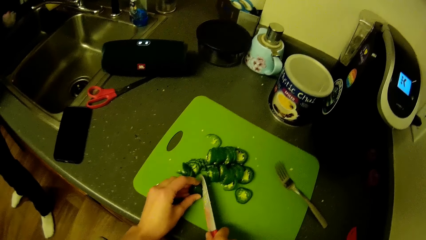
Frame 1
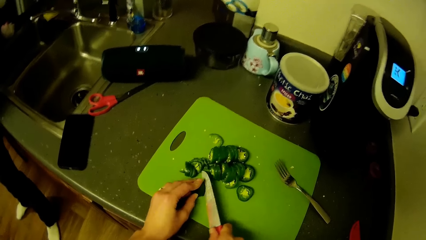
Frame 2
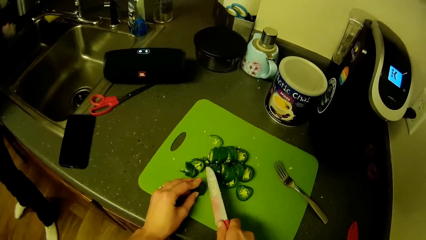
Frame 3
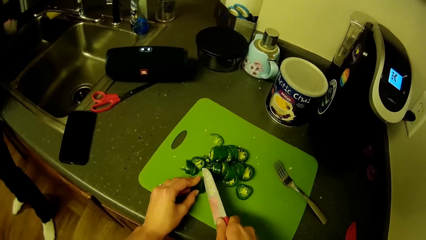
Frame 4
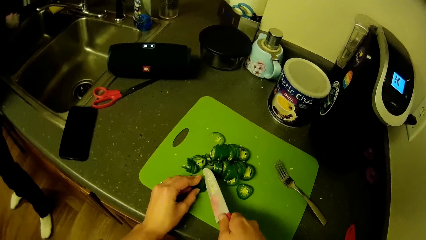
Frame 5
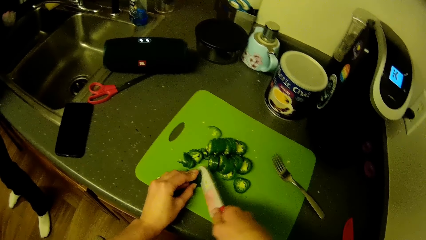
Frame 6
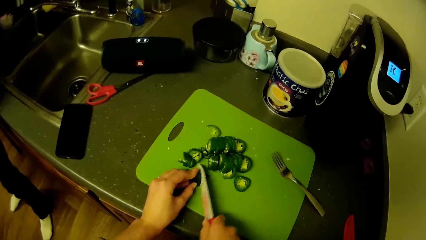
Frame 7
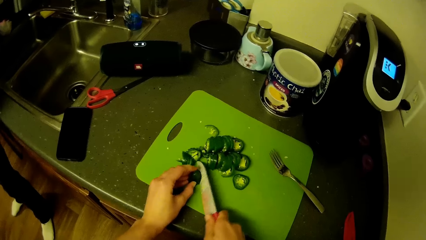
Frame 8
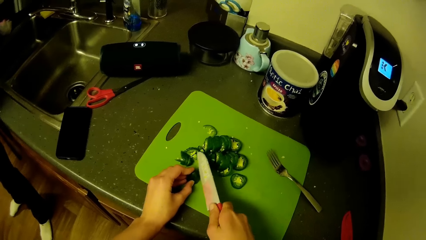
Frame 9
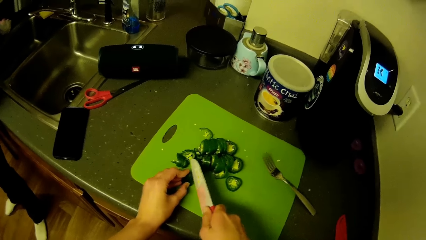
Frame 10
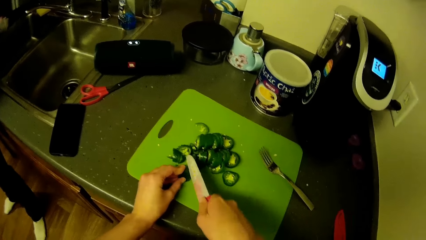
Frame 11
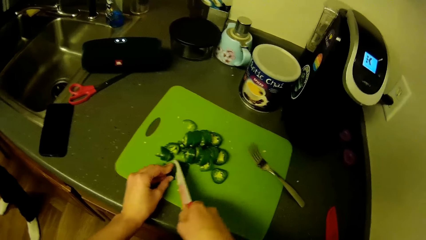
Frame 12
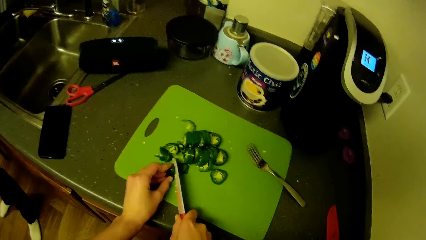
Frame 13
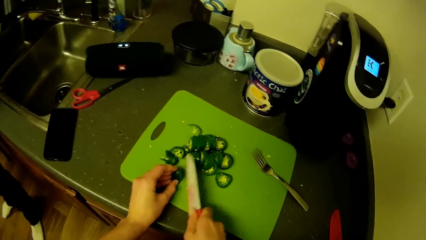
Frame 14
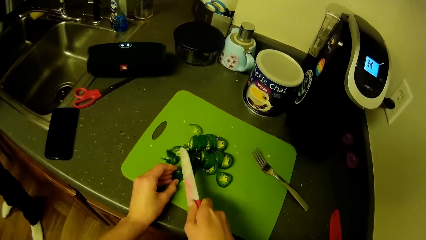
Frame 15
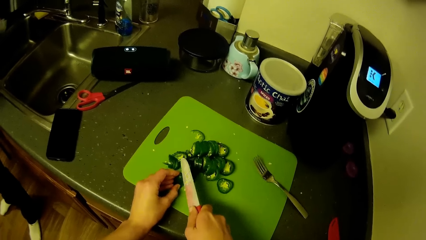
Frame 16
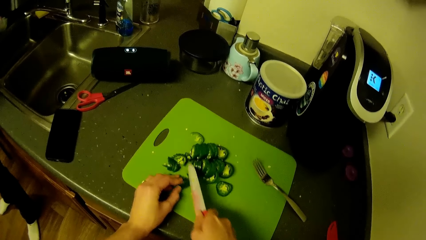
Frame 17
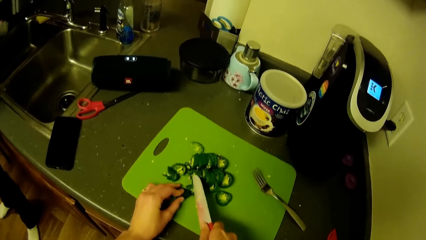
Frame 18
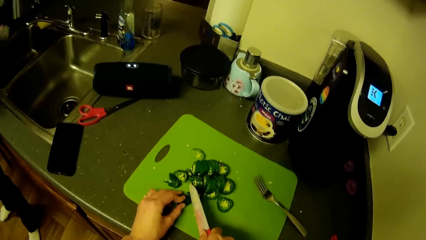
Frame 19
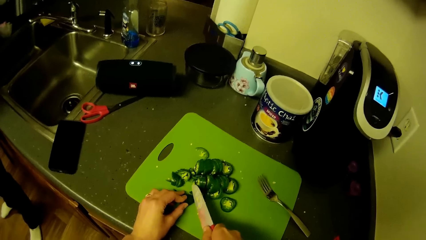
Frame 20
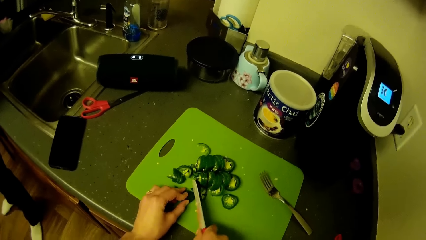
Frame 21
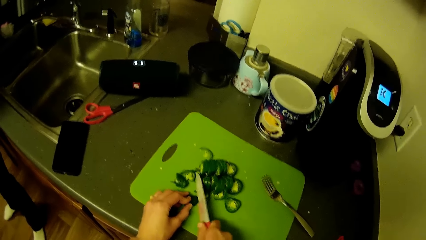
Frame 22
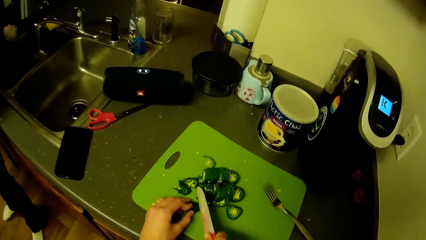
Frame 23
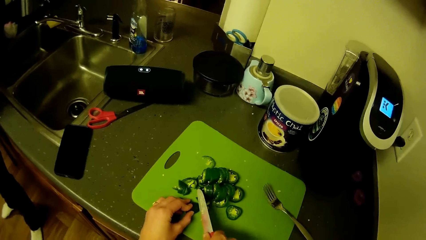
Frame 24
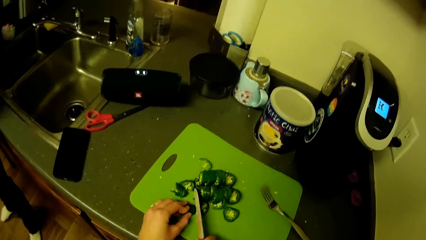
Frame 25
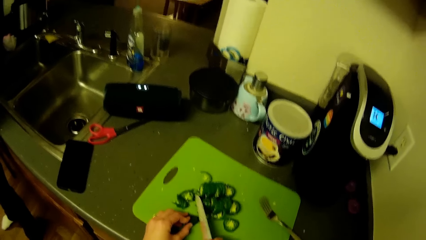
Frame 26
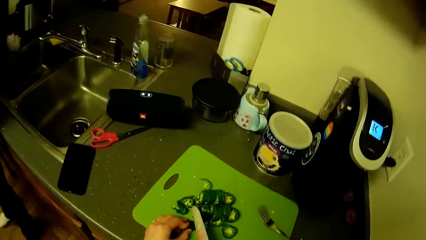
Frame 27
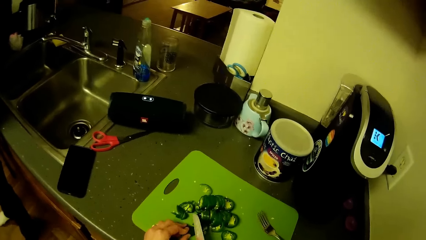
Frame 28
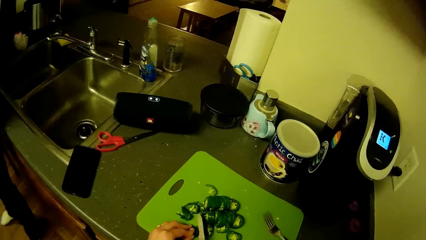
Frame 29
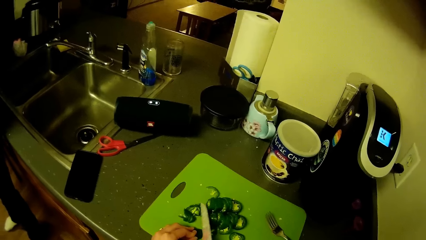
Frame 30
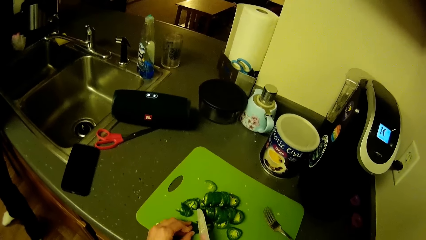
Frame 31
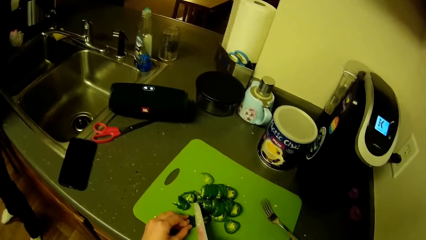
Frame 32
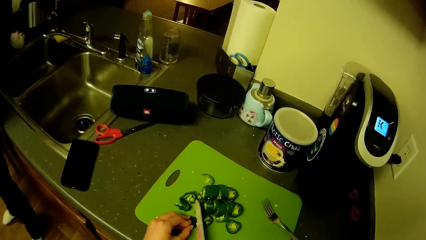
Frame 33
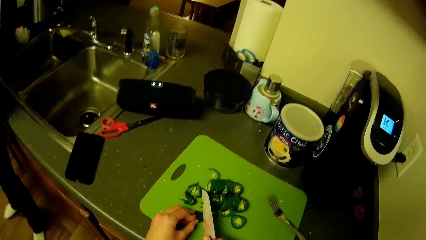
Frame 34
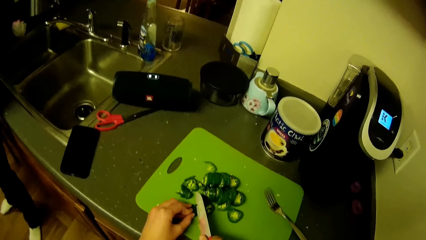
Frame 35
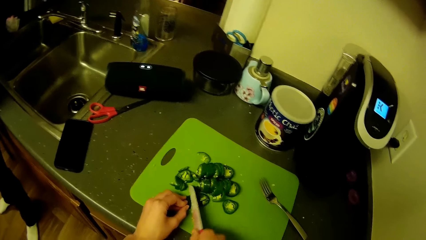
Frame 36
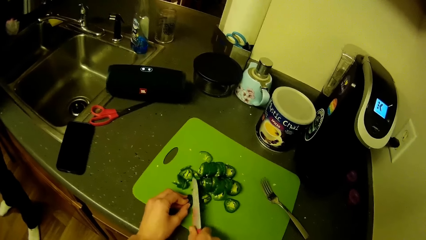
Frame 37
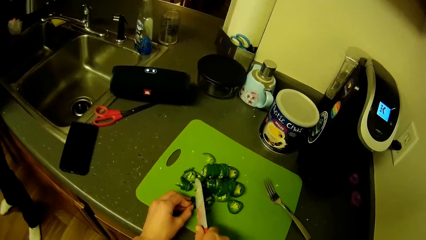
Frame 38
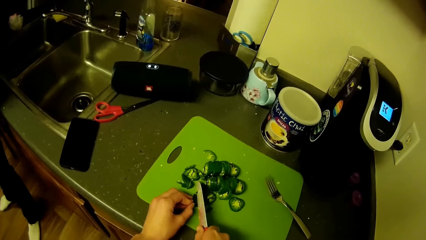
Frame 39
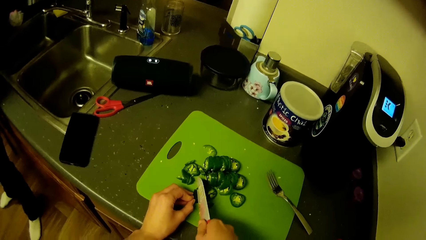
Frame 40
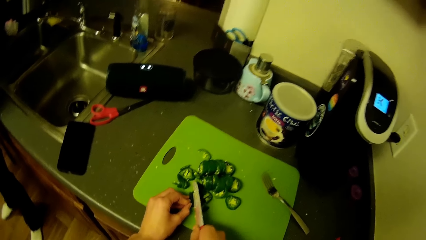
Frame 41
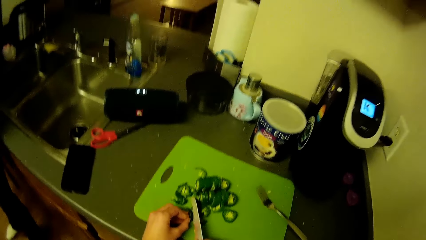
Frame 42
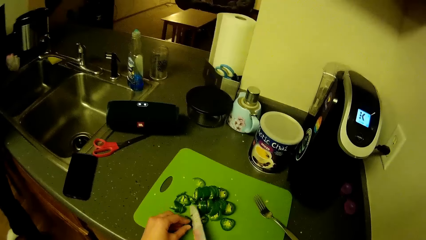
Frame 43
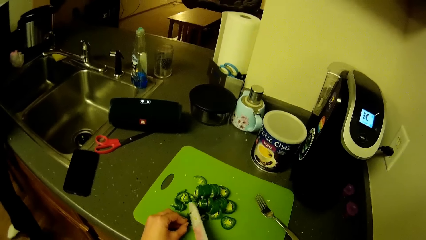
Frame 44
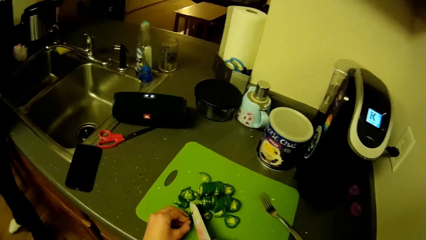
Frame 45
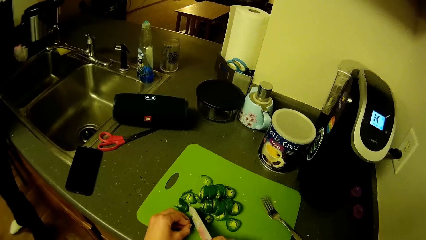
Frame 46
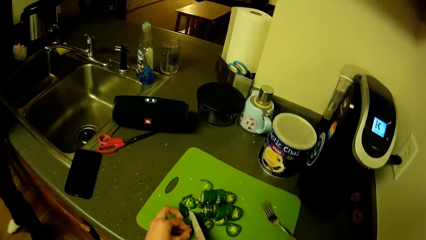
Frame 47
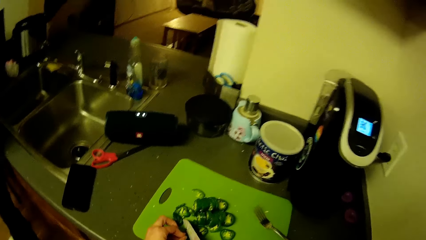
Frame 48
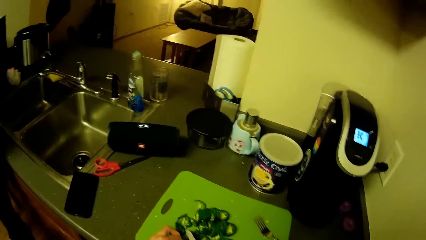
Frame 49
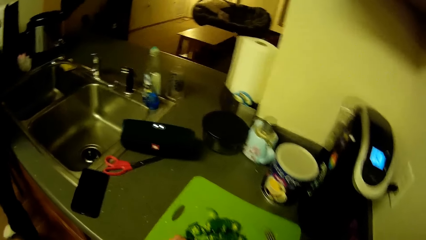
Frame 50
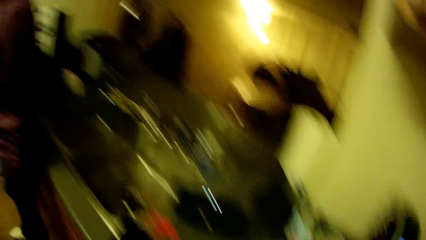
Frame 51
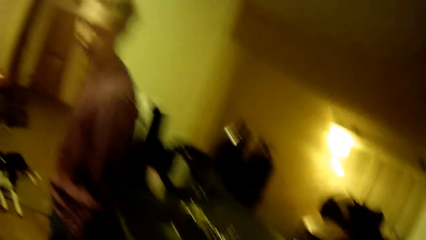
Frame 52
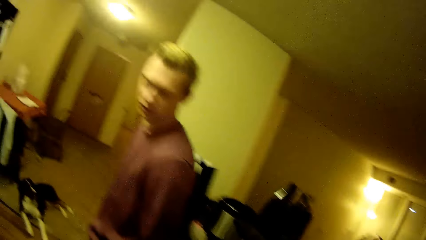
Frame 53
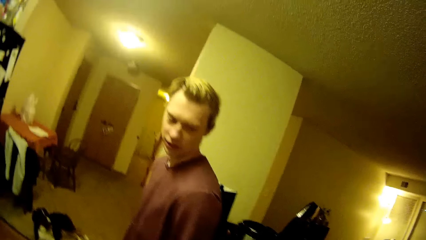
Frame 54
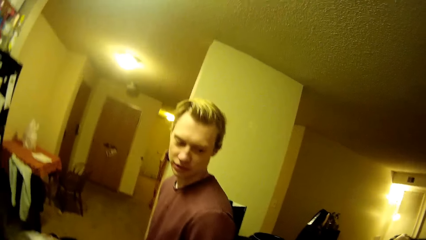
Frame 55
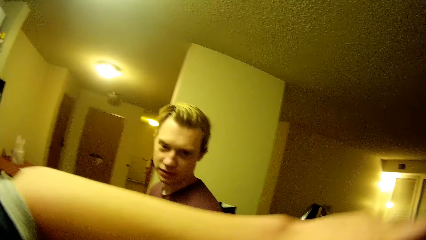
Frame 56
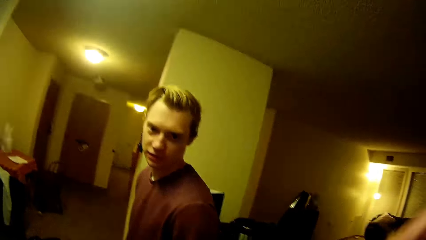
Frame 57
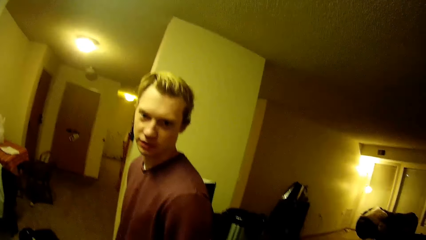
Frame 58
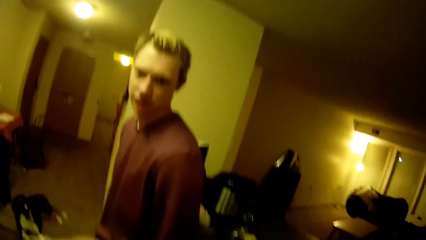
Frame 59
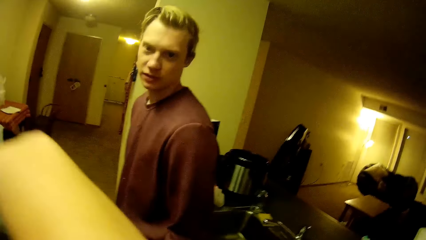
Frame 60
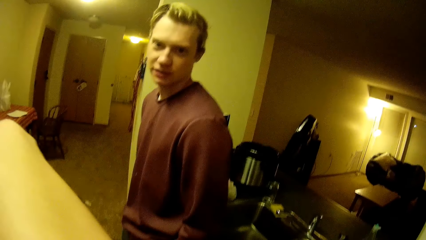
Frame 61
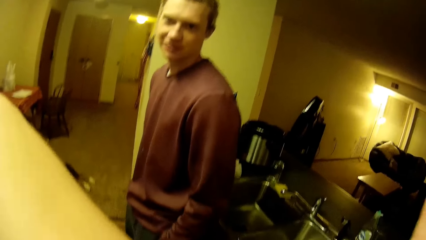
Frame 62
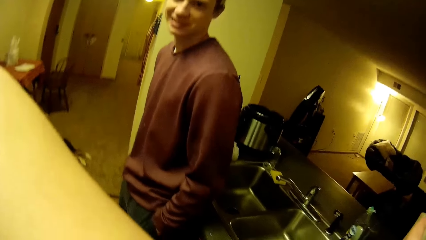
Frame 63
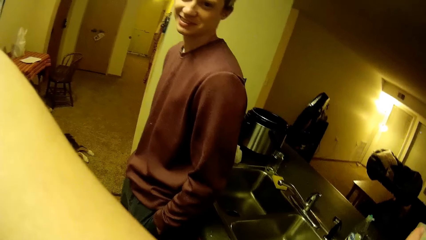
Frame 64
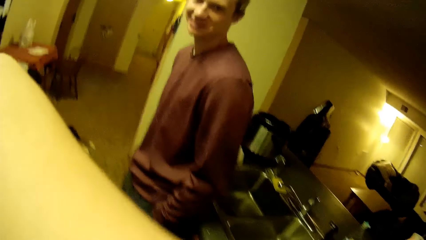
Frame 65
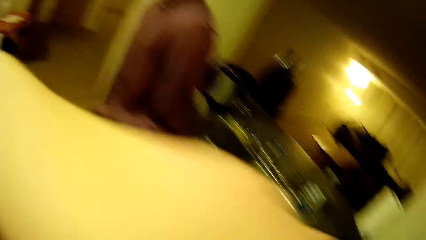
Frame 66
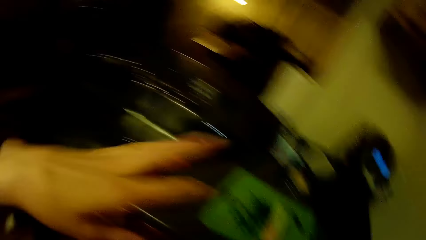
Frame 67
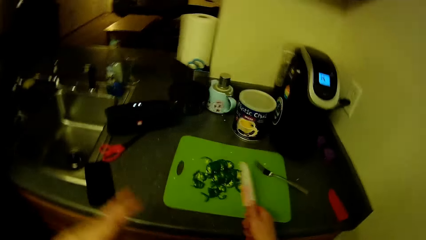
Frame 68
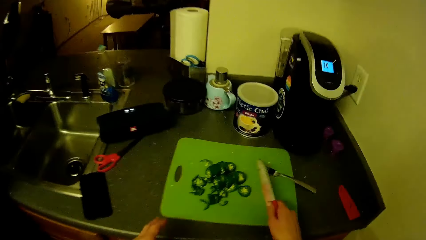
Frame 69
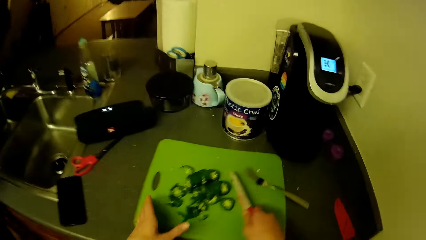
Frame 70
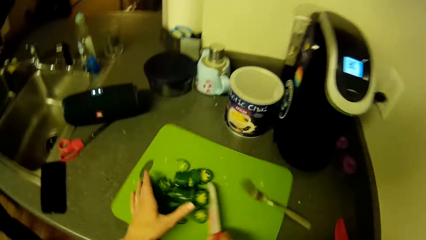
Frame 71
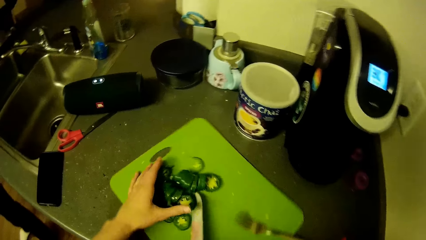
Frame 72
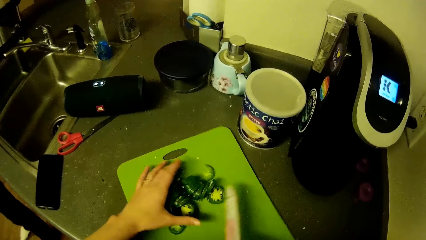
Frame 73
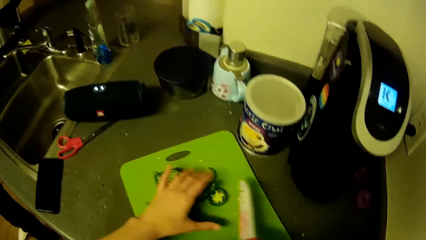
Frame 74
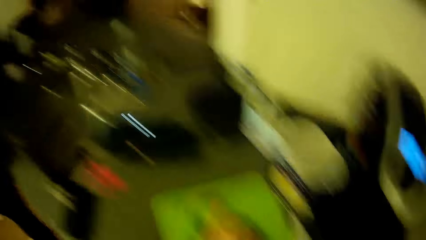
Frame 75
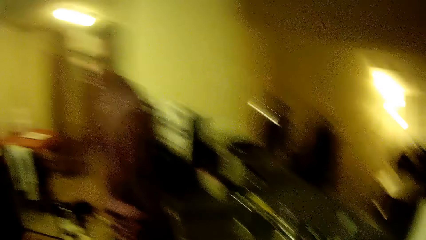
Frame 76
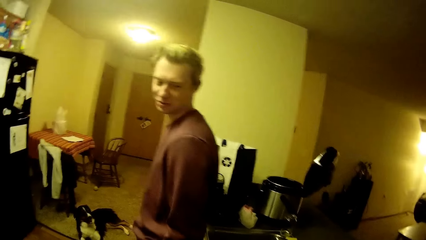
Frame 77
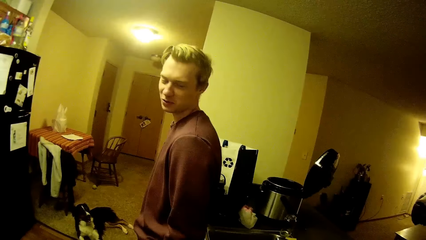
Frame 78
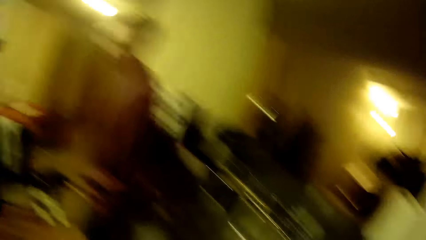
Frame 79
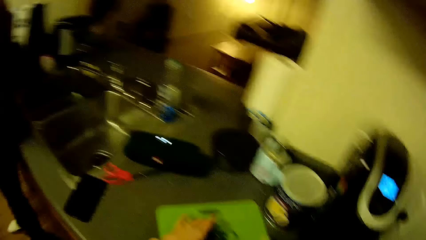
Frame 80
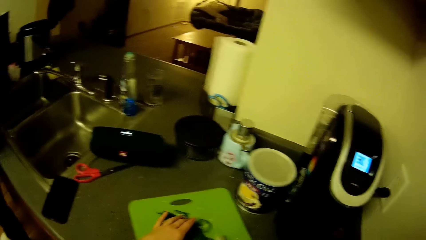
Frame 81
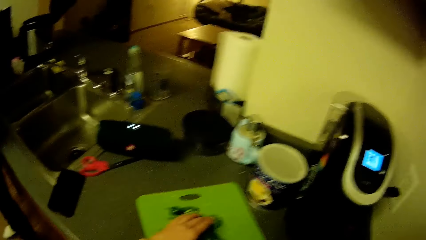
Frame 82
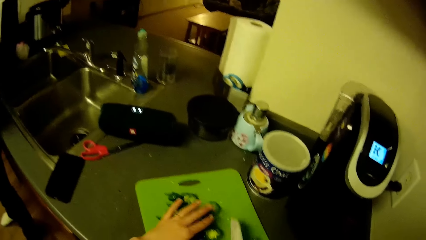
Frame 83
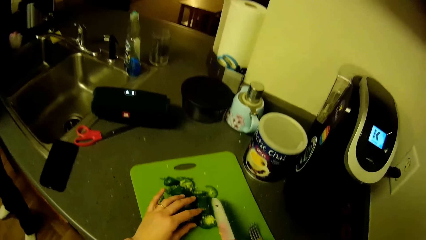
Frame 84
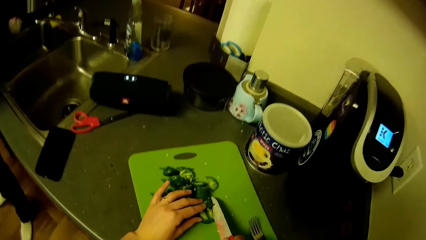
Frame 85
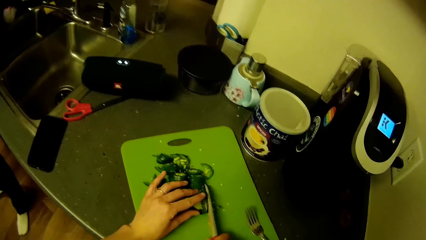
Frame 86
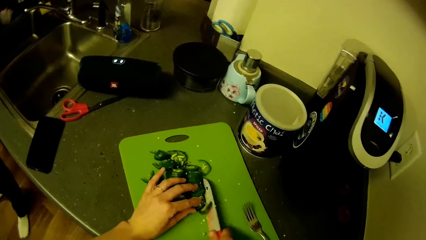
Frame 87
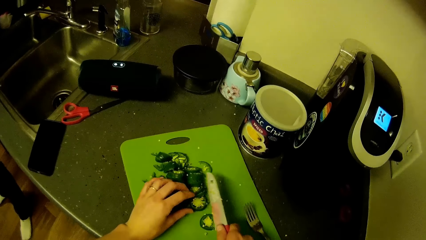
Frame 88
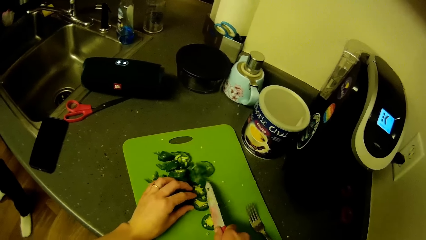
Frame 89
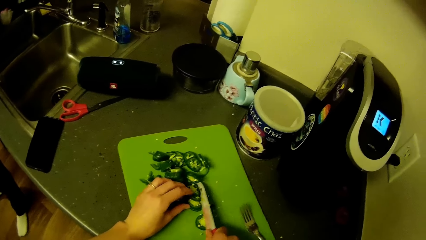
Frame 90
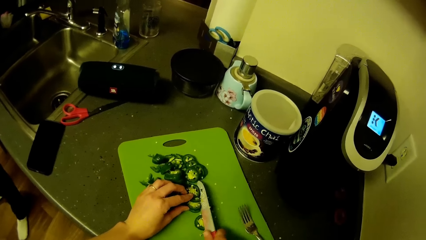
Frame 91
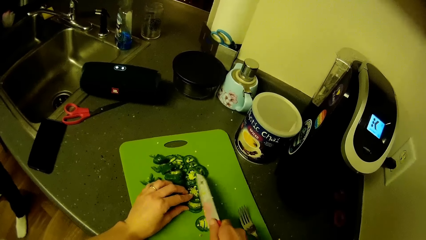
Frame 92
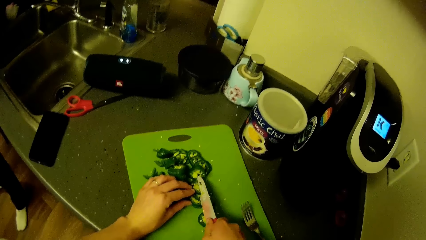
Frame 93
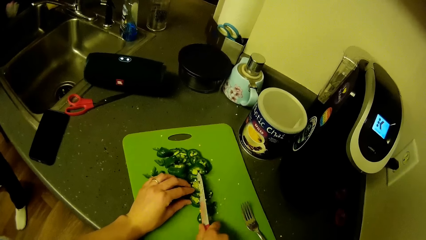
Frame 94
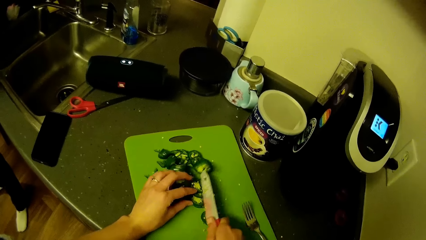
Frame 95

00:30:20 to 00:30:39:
A man talks to the camera wearer. The camera wearer touches his head with his hand. He gathers the green pepper. The man looks around. The camera wearer chops the green pepper with his hands.
